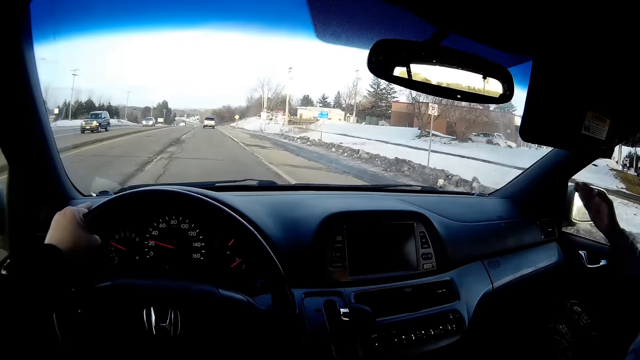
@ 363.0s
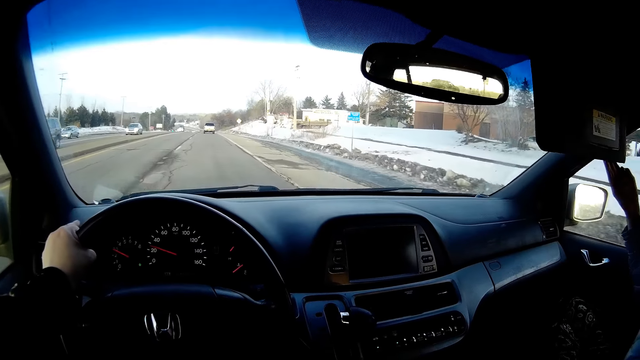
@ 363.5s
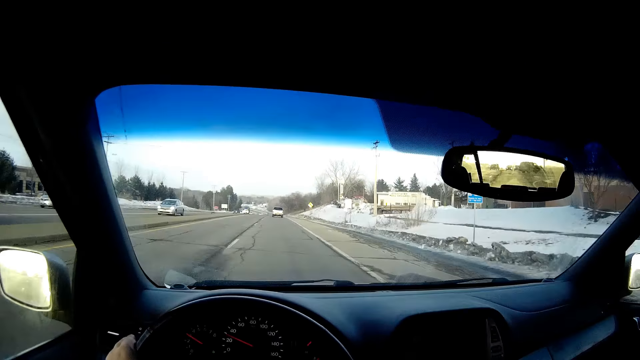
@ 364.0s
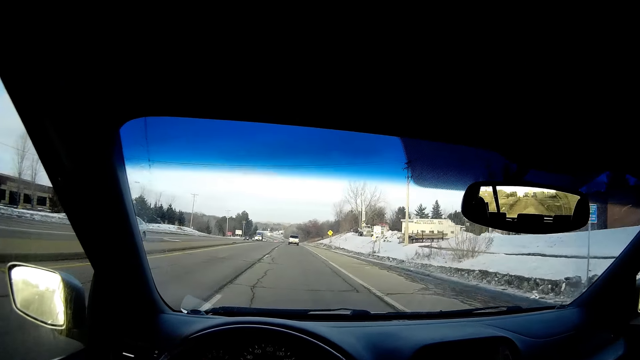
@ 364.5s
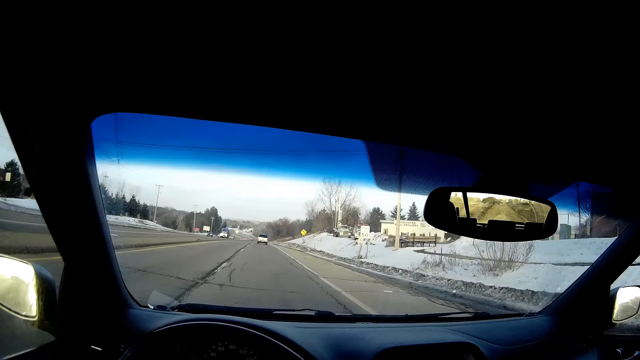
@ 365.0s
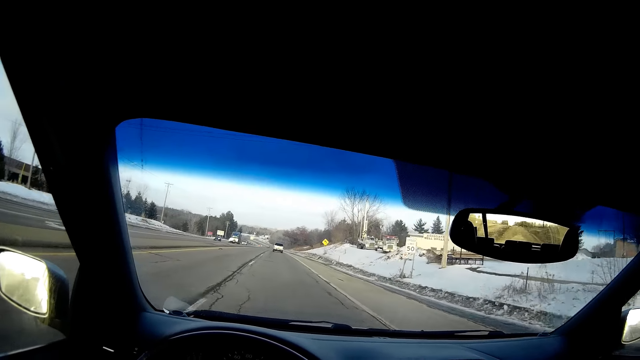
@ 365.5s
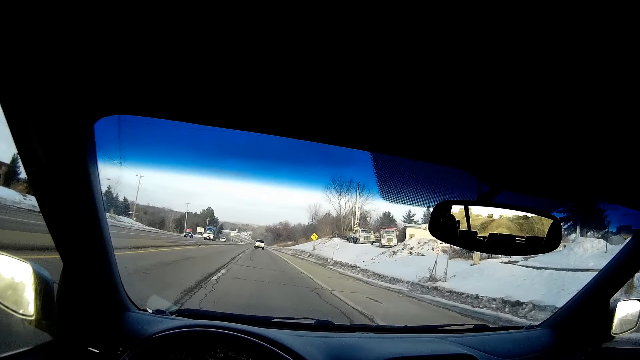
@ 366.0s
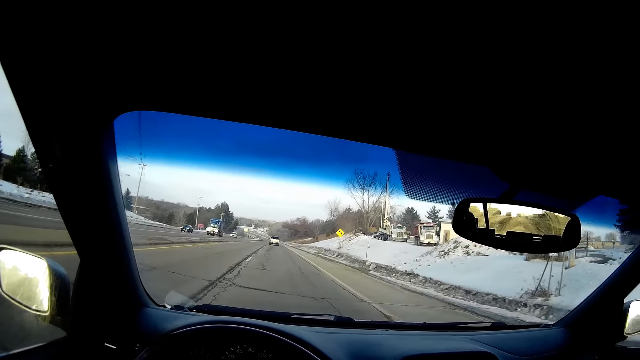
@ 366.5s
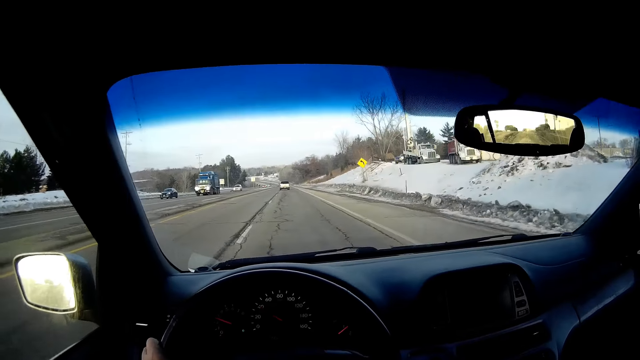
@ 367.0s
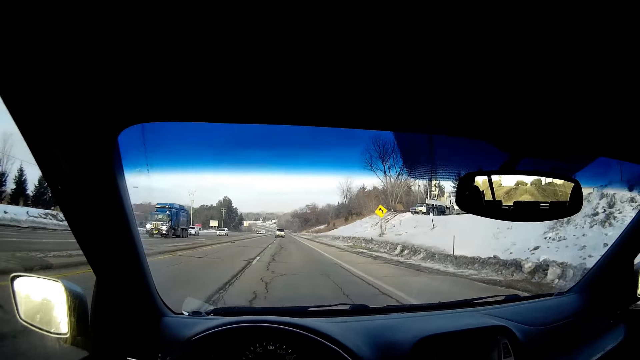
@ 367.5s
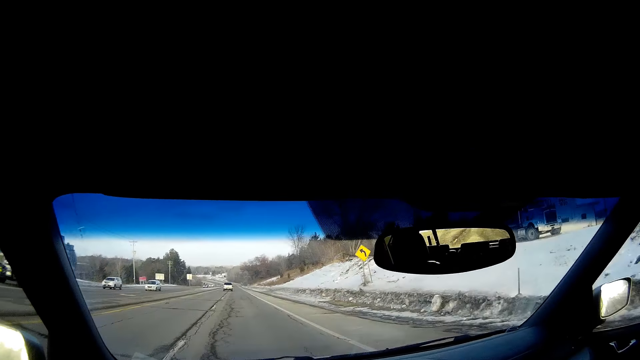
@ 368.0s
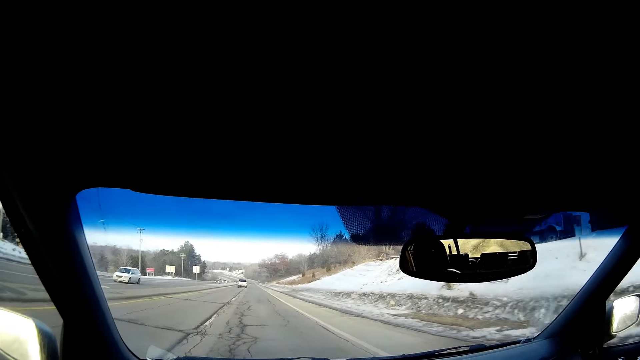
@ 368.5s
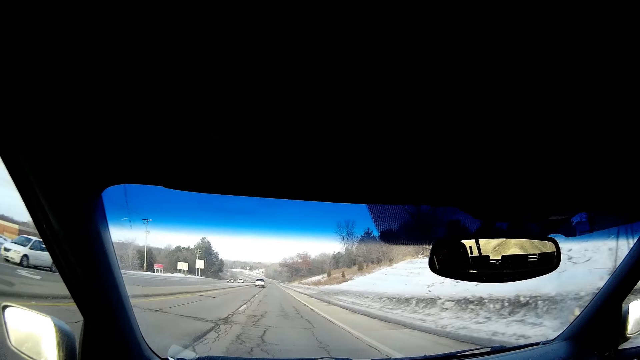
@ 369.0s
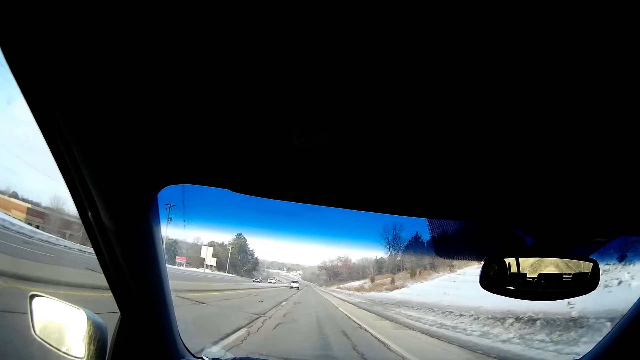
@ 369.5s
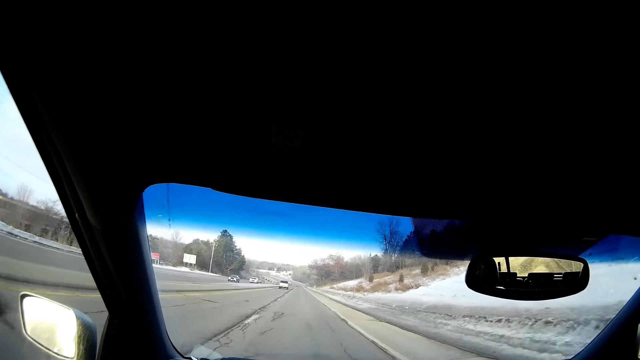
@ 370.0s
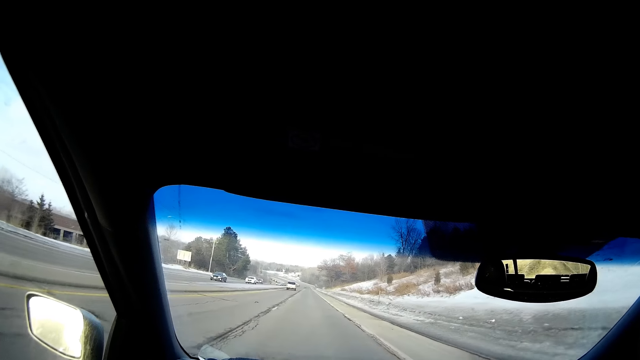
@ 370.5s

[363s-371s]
A person touches something. The camera wearer drives the car along the tarmac road.

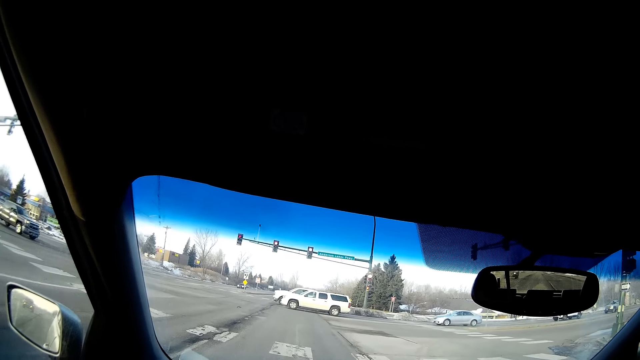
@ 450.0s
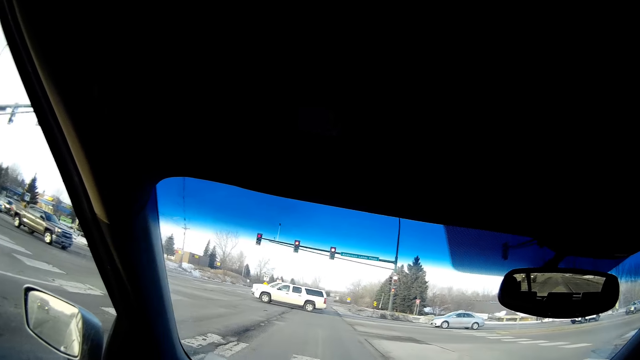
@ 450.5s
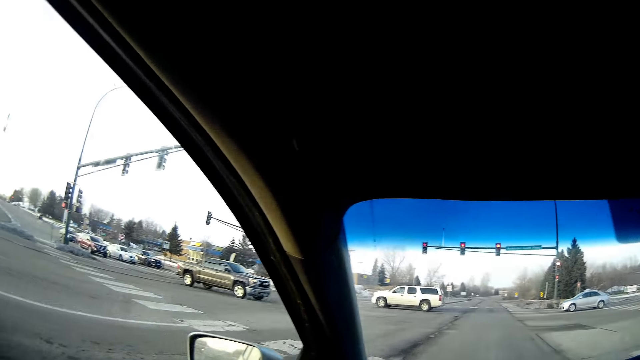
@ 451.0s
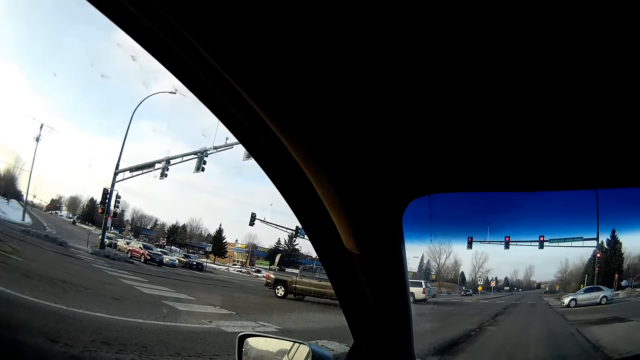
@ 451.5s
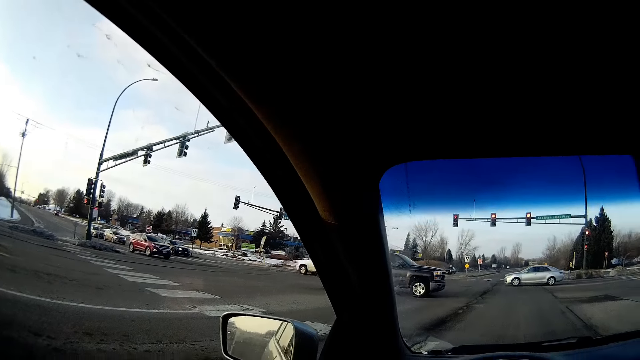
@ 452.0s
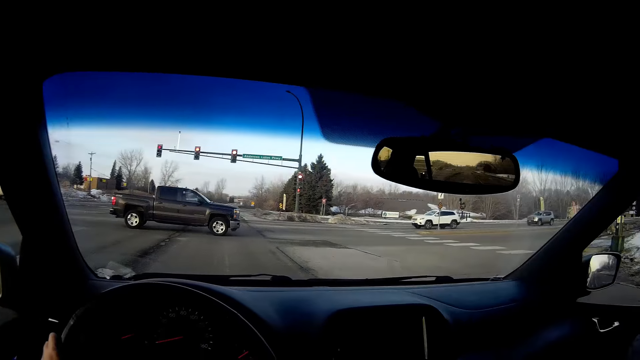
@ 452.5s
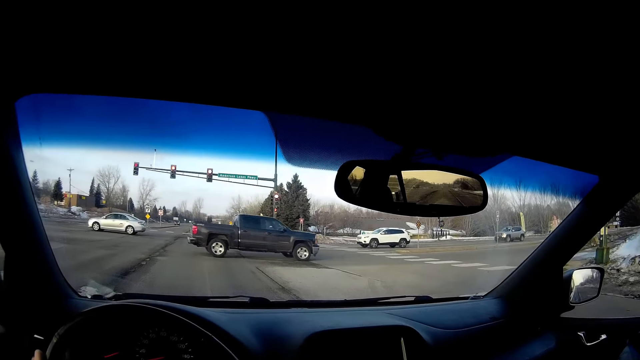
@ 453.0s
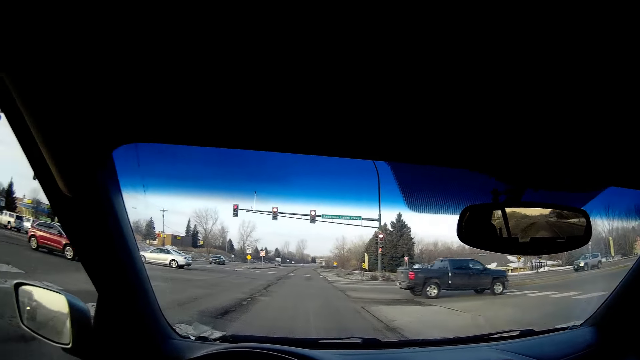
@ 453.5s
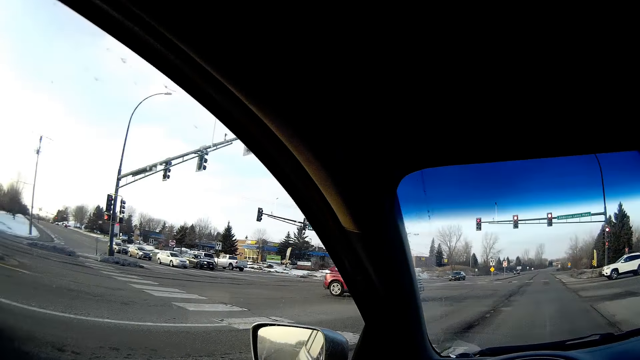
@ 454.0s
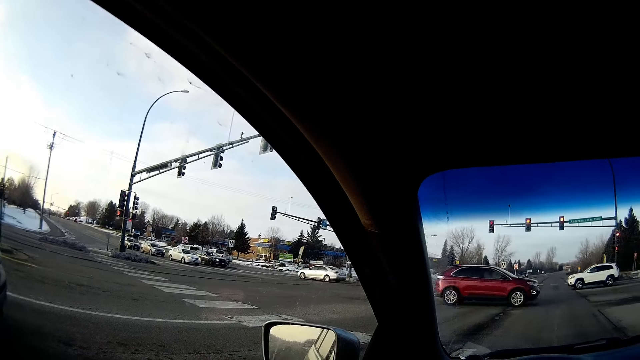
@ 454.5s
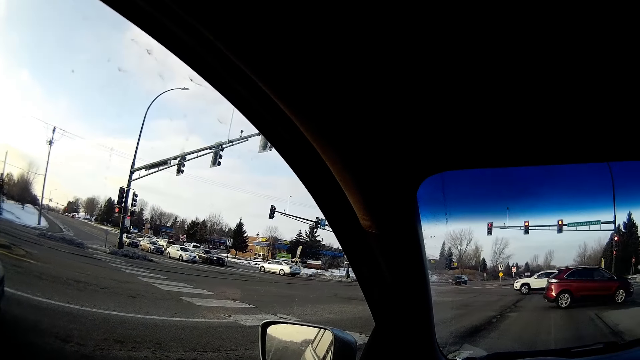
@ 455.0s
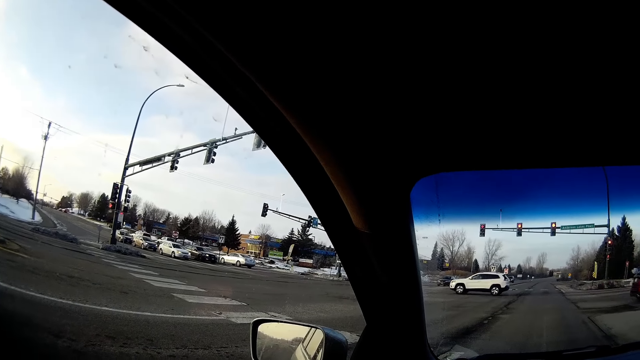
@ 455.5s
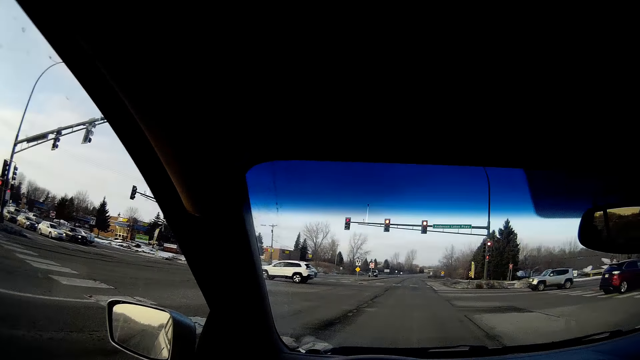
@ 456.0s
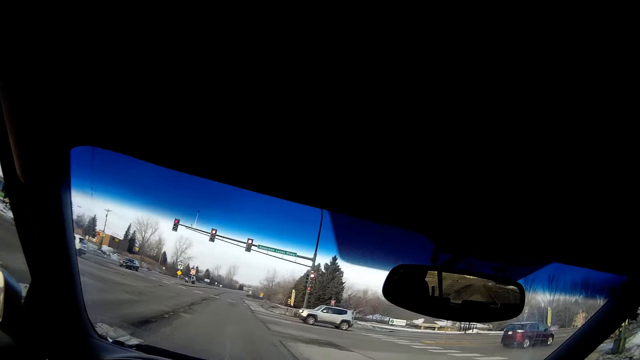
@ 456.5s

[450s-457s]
The camera wearer stops driving the car along the tarmac road.

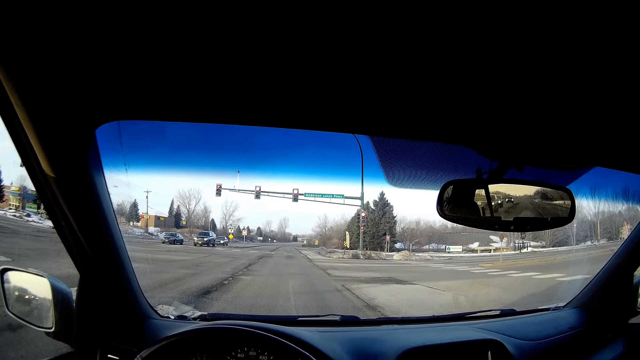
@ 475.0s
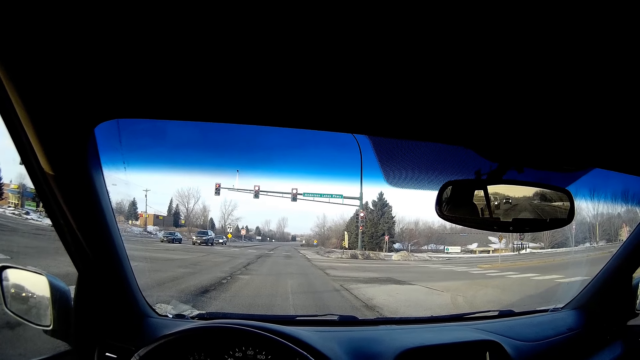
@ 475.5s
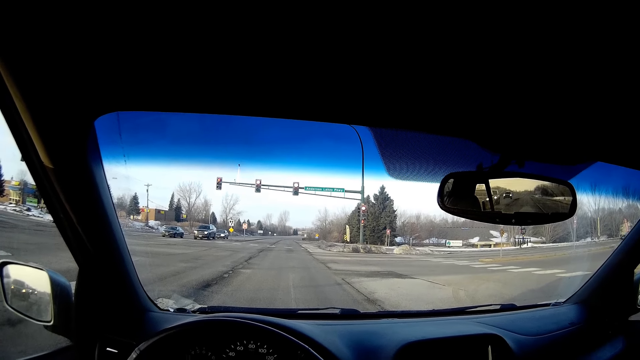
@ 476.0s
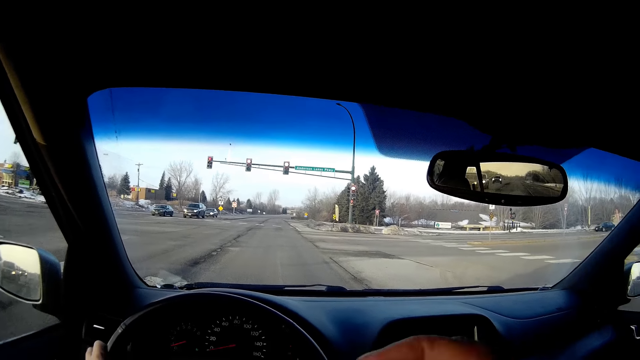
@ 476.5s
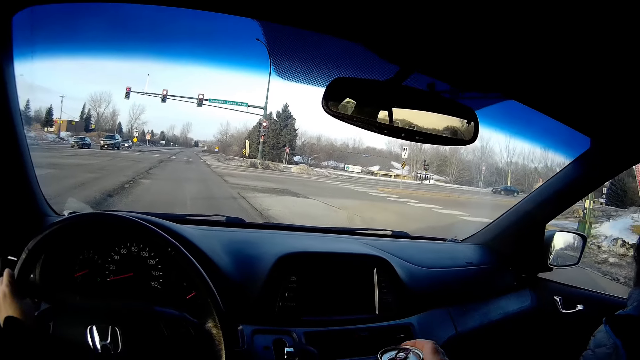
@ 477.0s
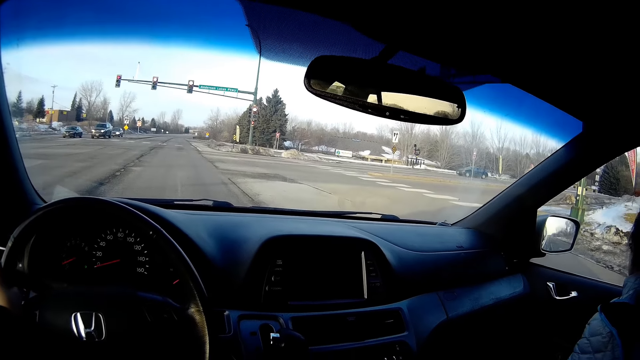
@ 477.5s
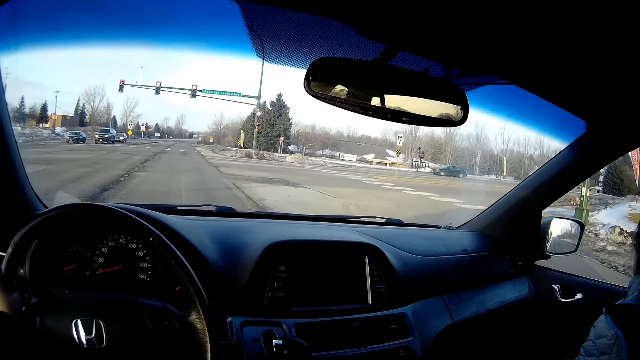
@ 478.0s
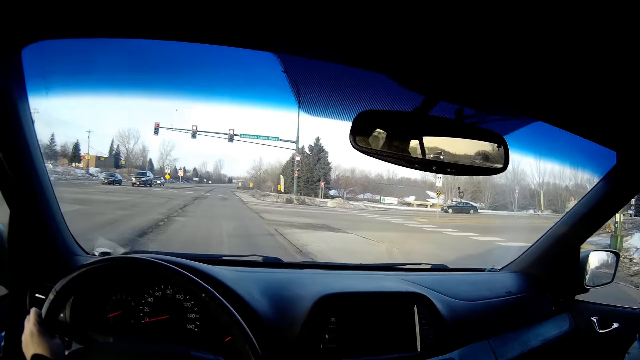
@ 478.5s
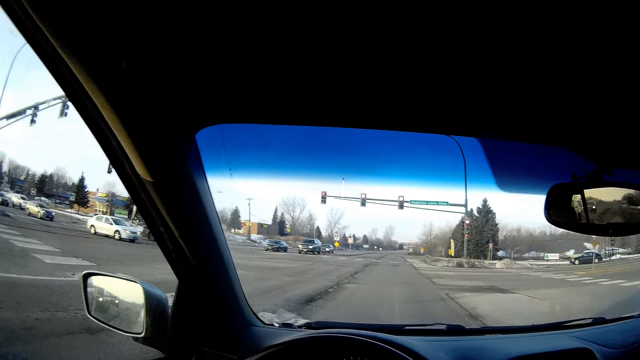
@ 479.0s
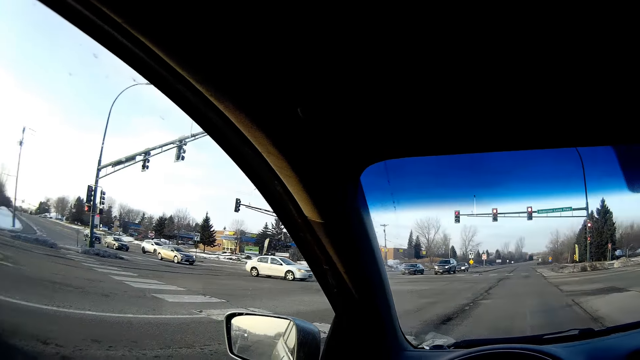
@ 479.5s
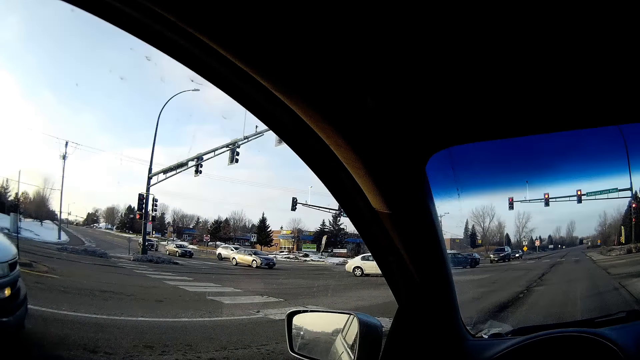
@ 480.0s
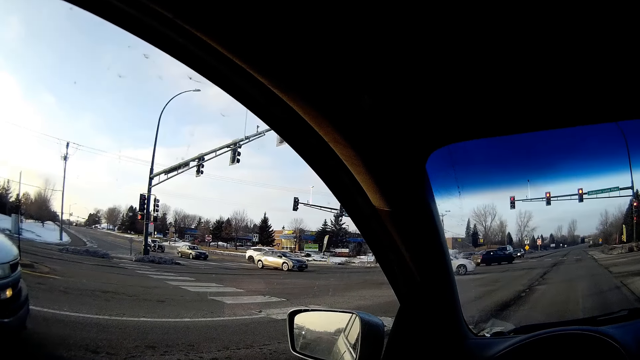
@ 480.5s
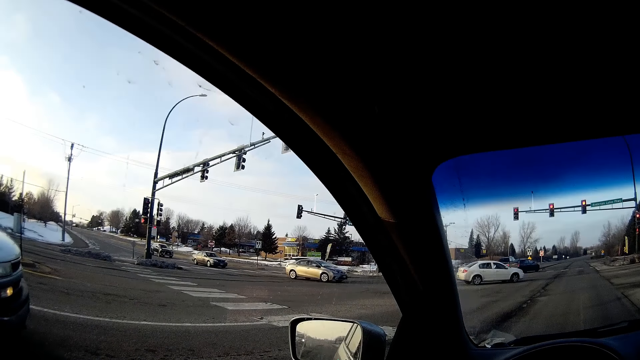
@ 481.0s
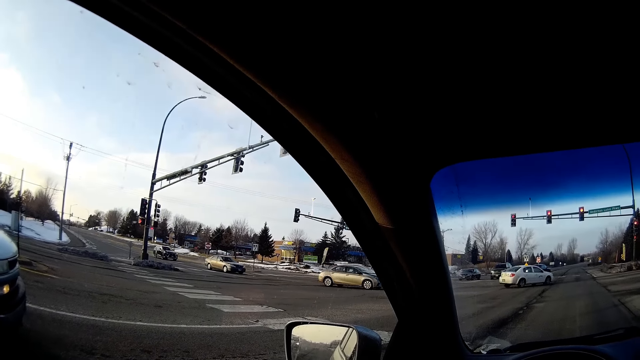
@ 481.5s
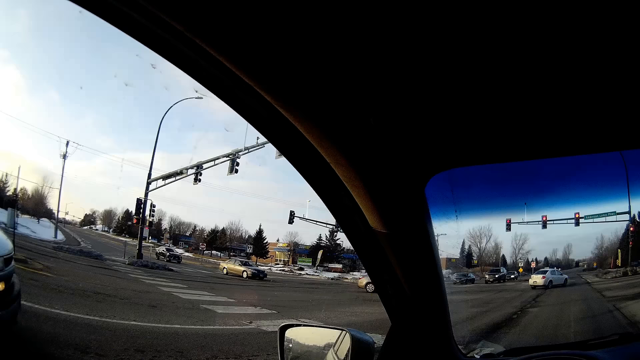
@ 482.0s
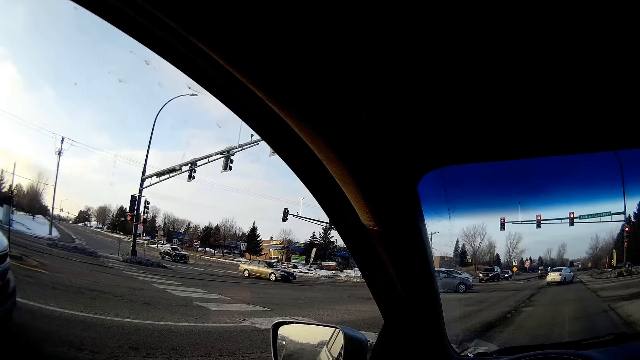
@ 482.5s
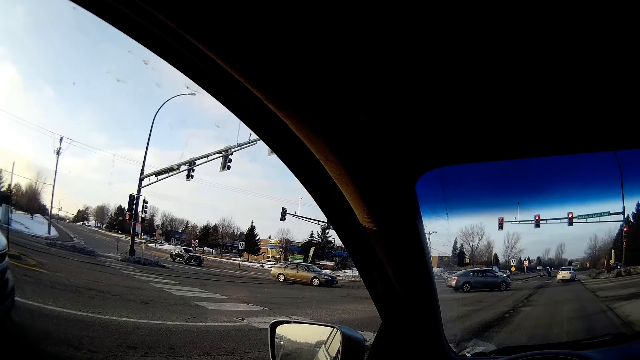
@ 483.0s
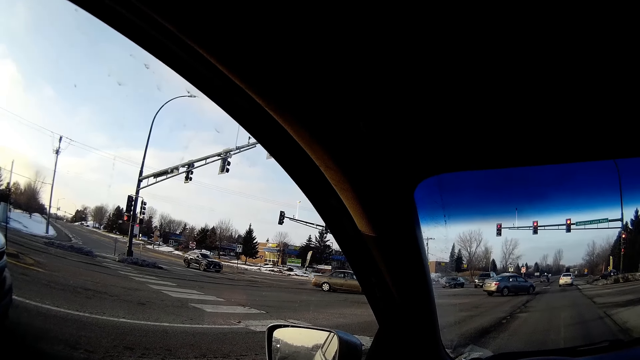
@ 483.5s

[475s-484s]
A person returns the drink. The camera wearer removes a beer bottle from his mouth.
